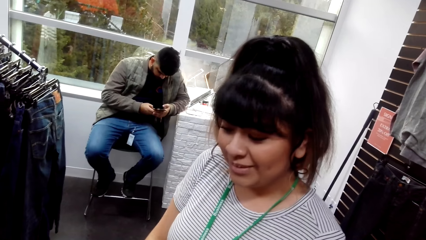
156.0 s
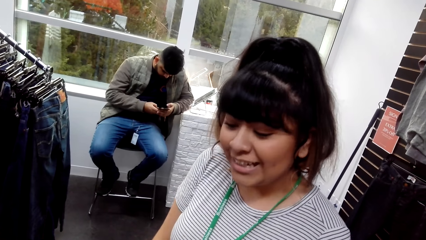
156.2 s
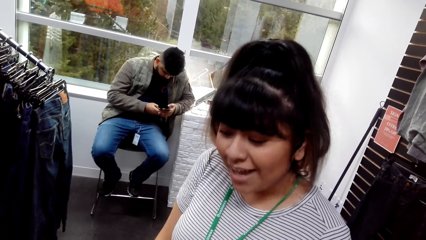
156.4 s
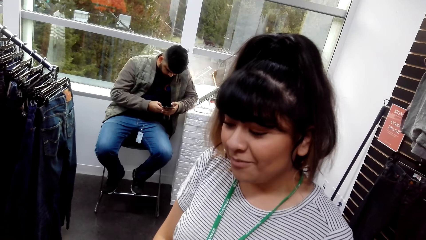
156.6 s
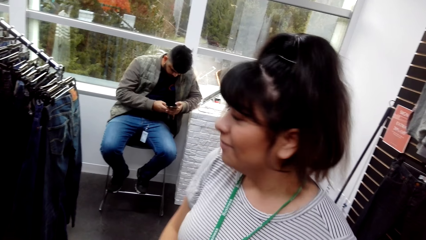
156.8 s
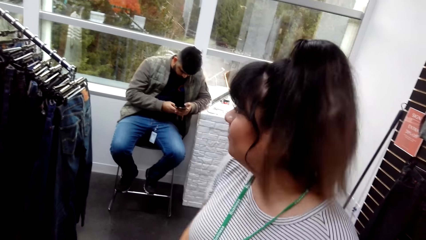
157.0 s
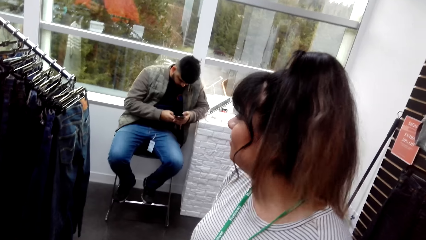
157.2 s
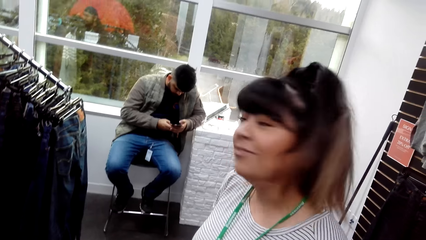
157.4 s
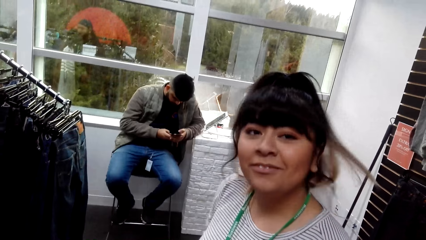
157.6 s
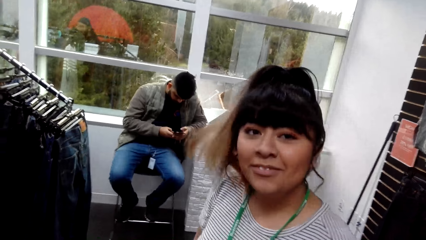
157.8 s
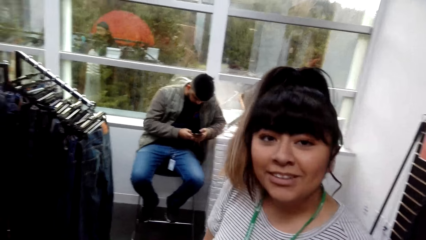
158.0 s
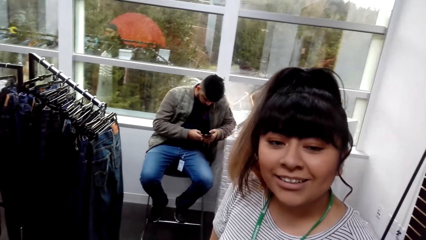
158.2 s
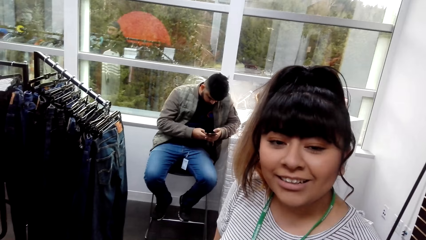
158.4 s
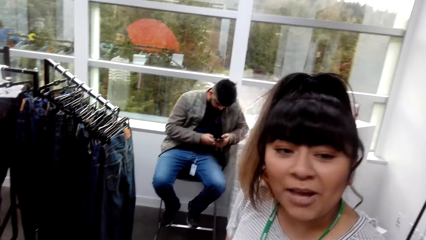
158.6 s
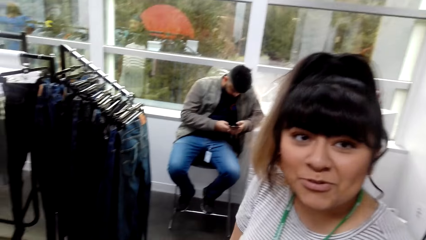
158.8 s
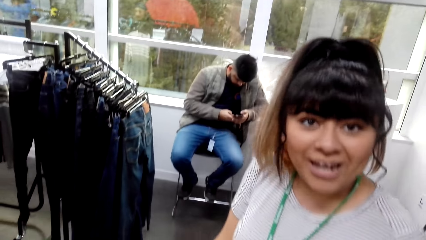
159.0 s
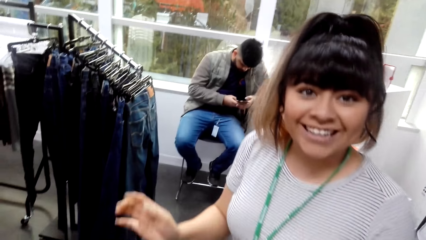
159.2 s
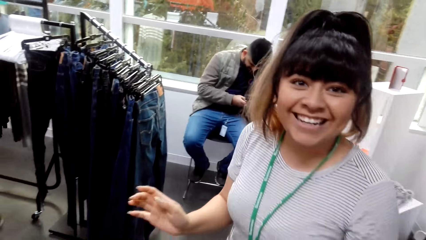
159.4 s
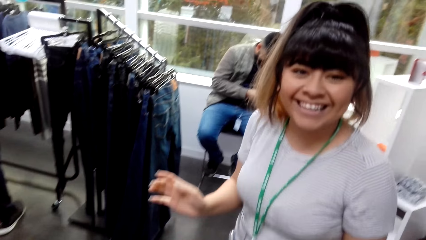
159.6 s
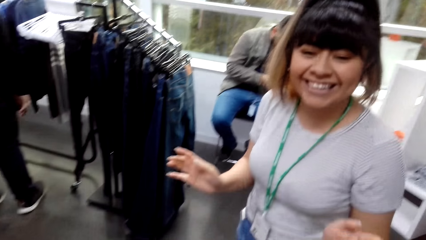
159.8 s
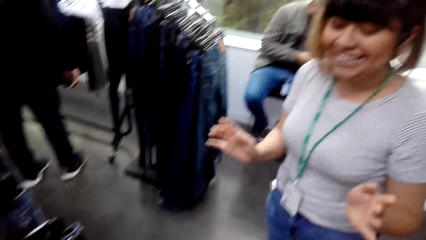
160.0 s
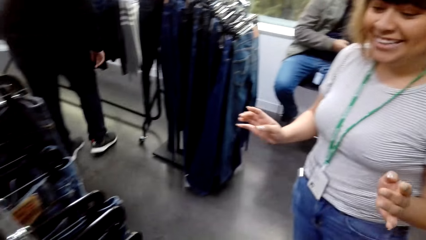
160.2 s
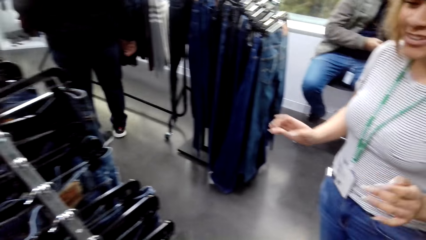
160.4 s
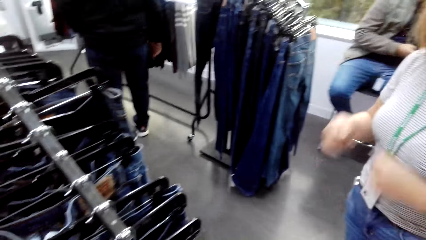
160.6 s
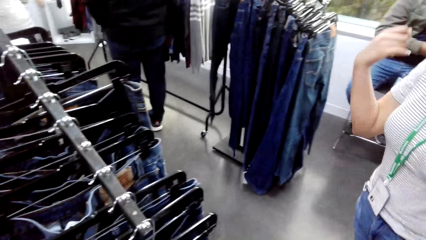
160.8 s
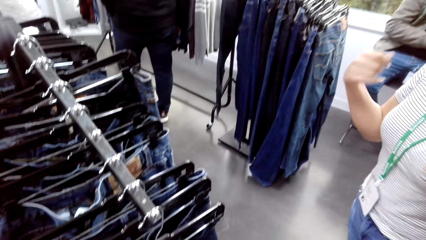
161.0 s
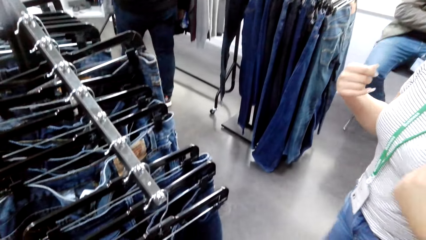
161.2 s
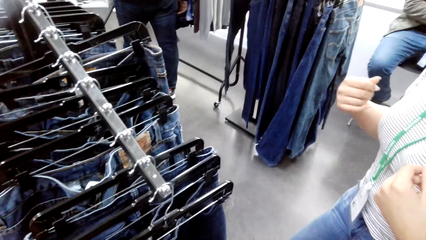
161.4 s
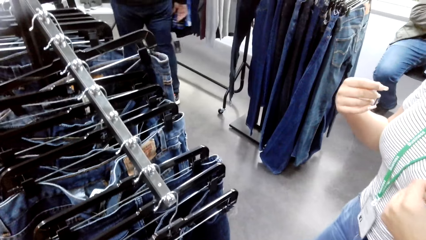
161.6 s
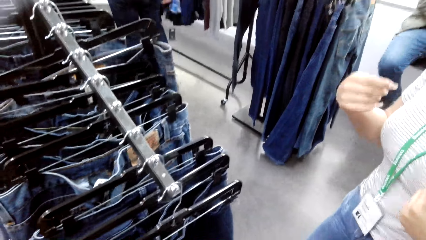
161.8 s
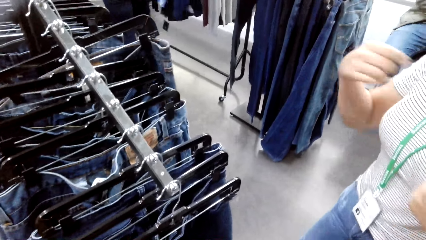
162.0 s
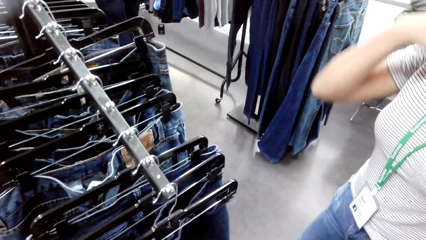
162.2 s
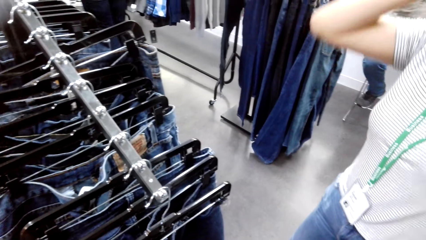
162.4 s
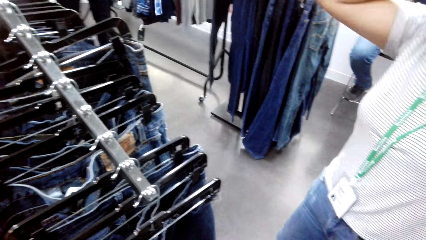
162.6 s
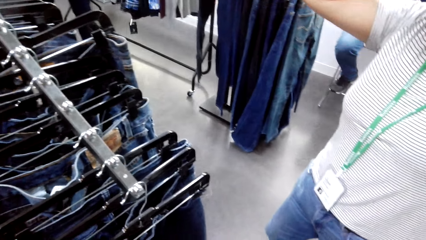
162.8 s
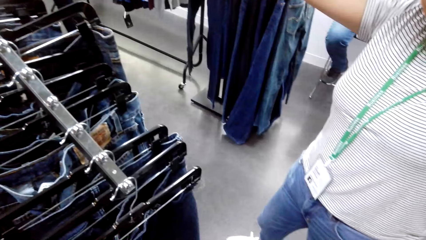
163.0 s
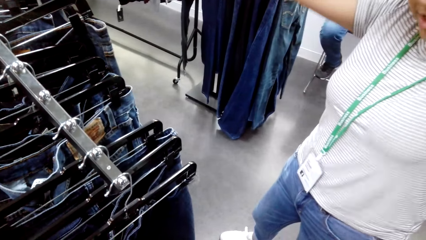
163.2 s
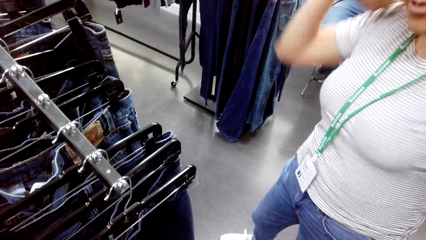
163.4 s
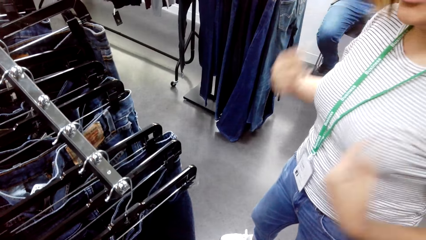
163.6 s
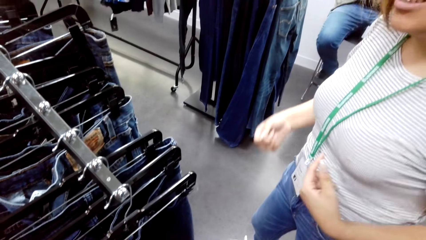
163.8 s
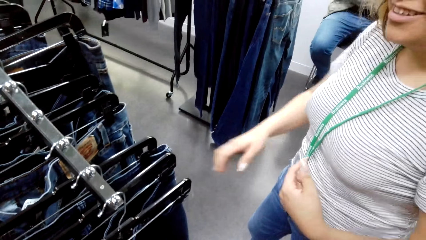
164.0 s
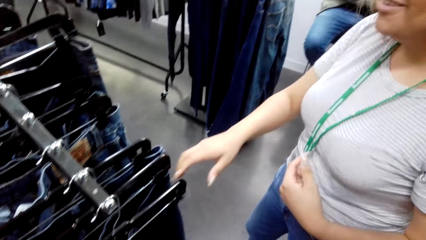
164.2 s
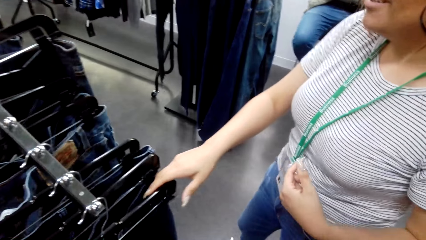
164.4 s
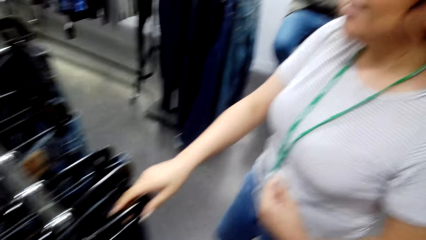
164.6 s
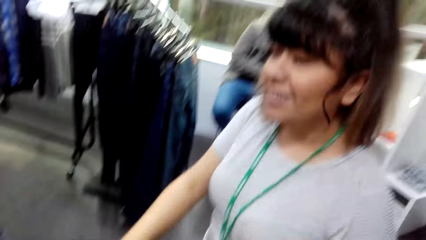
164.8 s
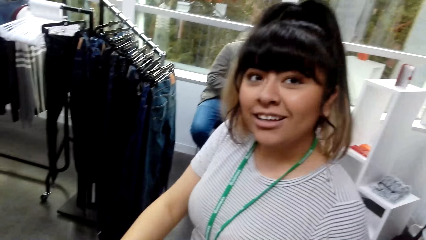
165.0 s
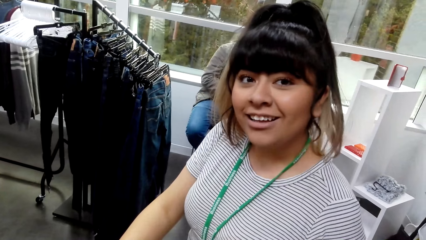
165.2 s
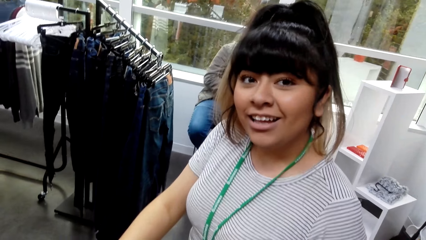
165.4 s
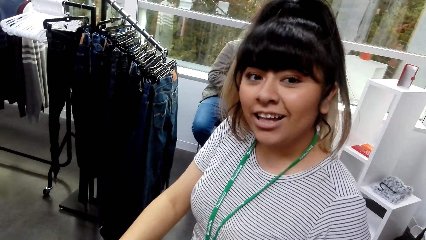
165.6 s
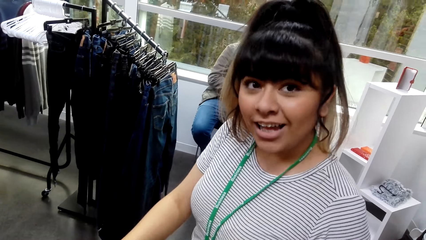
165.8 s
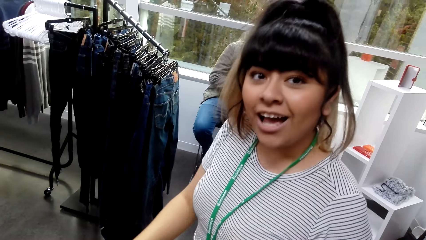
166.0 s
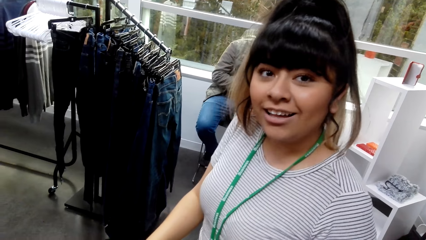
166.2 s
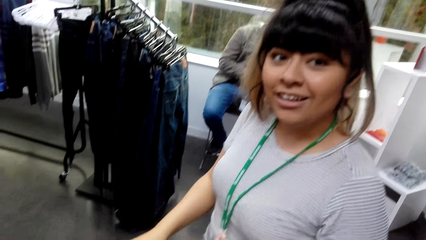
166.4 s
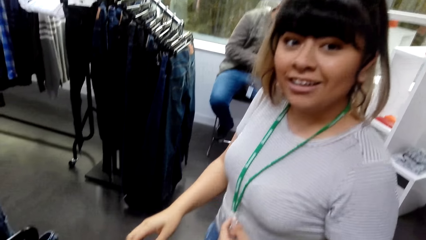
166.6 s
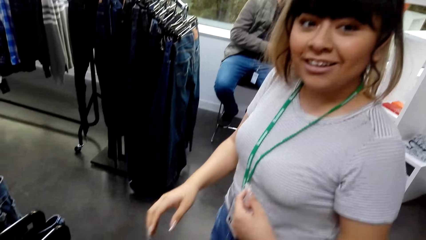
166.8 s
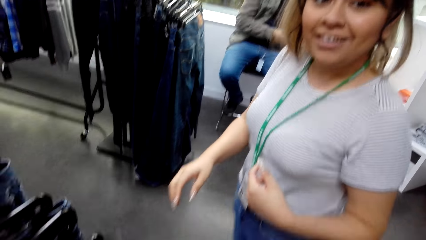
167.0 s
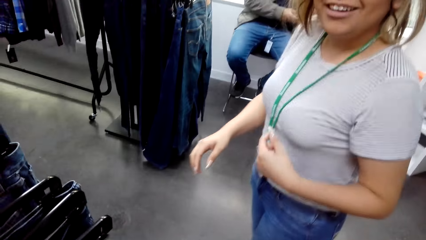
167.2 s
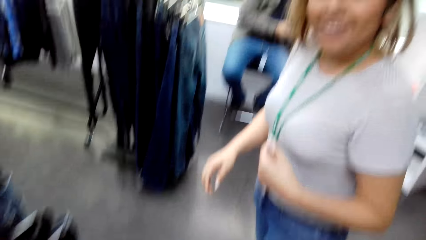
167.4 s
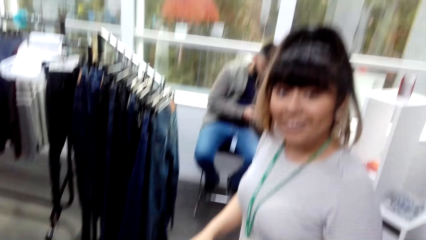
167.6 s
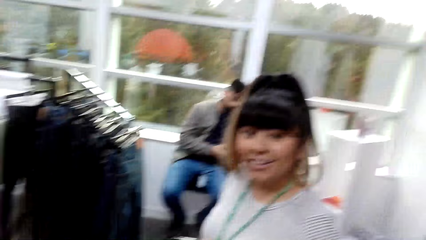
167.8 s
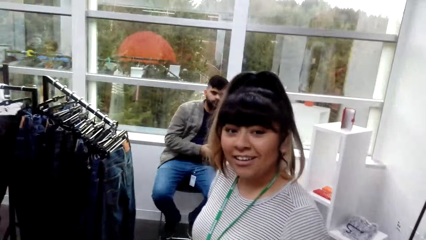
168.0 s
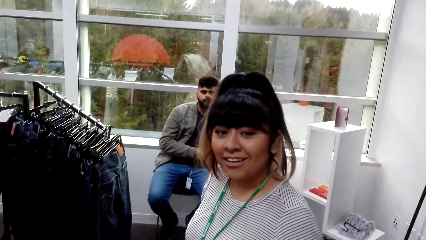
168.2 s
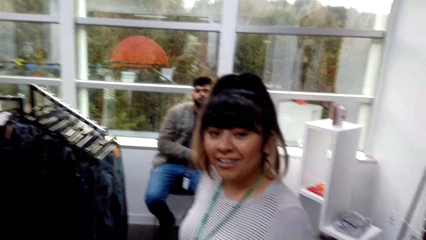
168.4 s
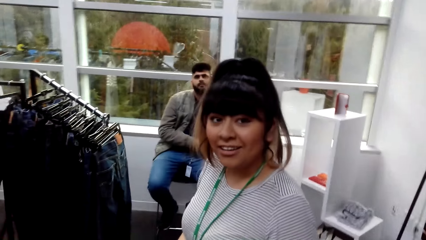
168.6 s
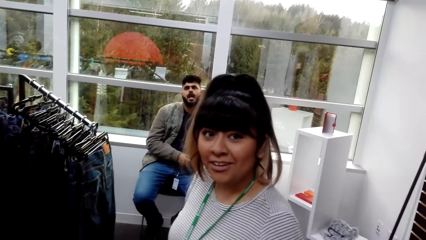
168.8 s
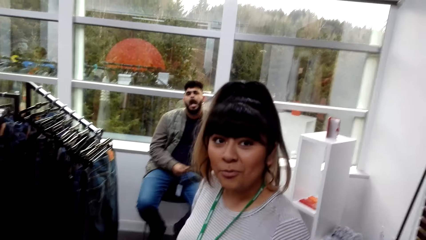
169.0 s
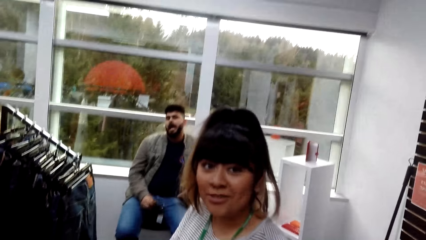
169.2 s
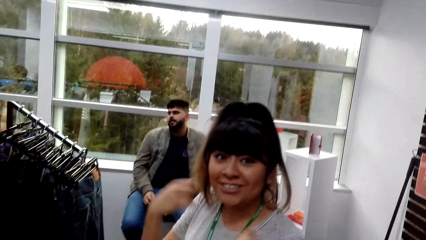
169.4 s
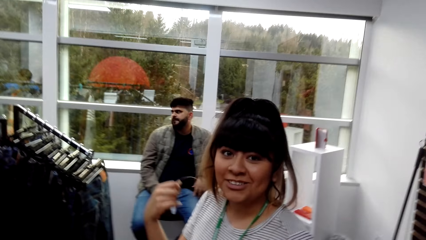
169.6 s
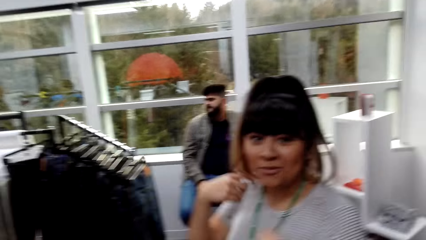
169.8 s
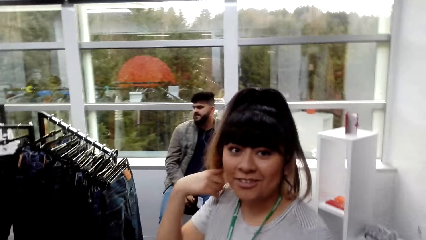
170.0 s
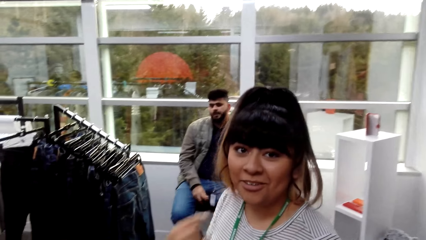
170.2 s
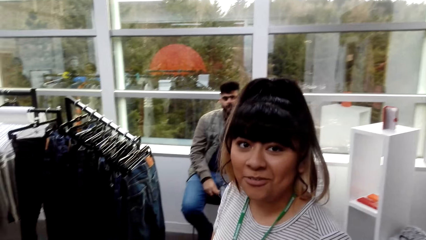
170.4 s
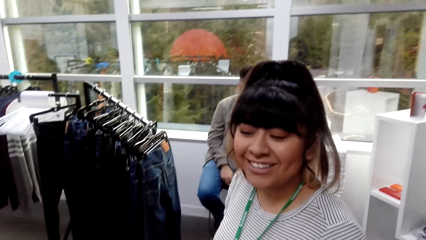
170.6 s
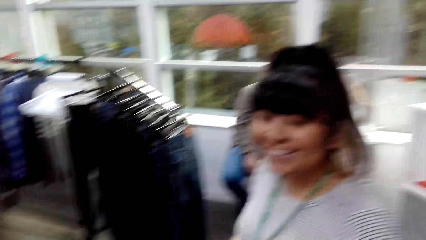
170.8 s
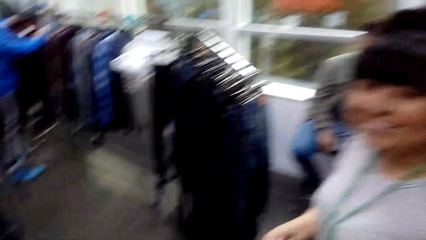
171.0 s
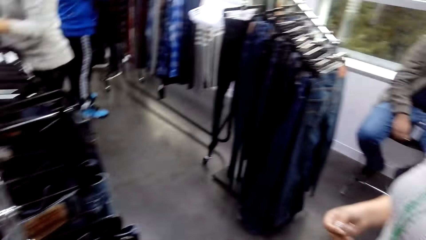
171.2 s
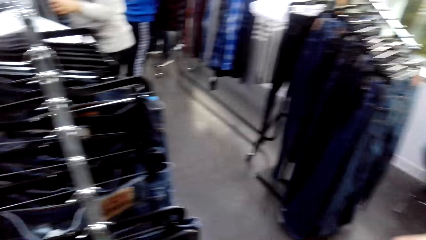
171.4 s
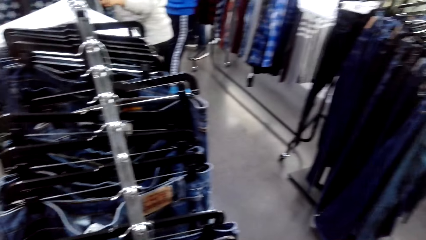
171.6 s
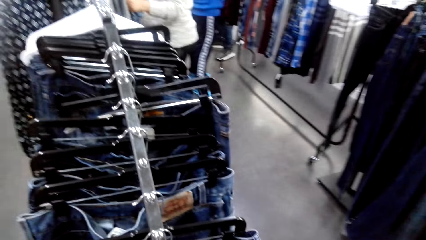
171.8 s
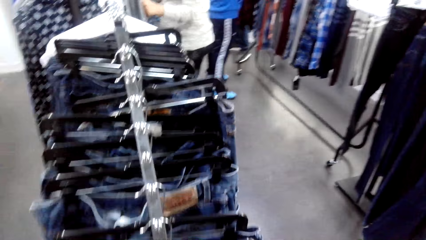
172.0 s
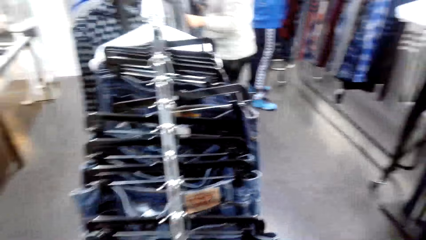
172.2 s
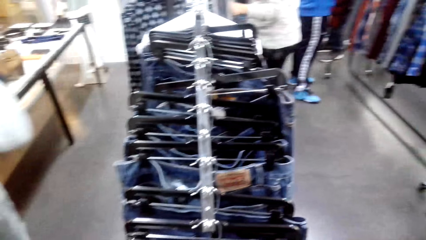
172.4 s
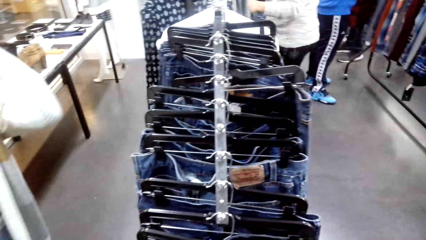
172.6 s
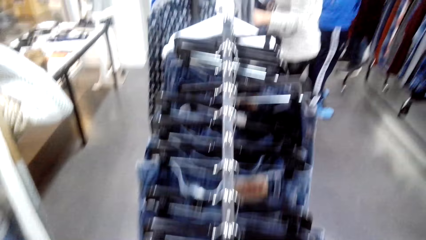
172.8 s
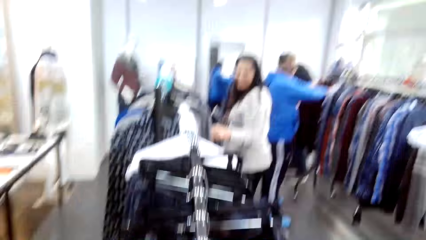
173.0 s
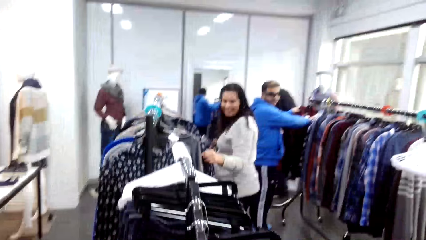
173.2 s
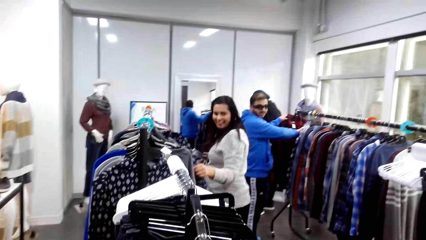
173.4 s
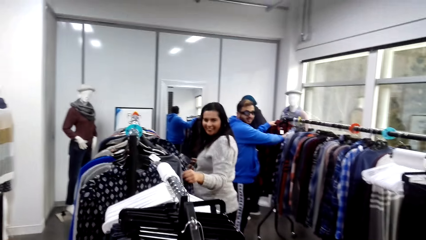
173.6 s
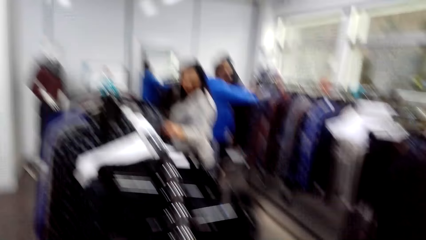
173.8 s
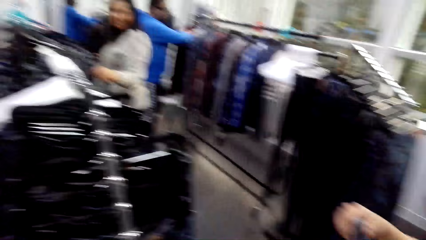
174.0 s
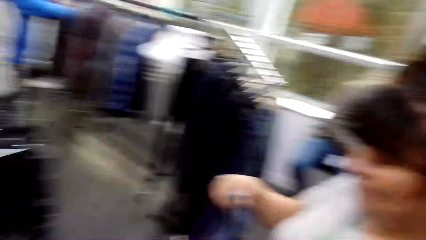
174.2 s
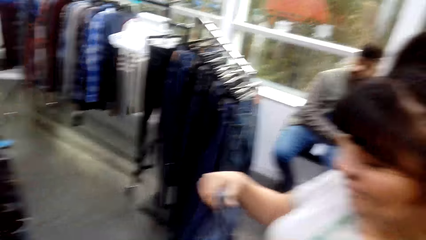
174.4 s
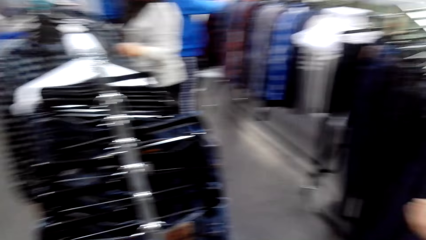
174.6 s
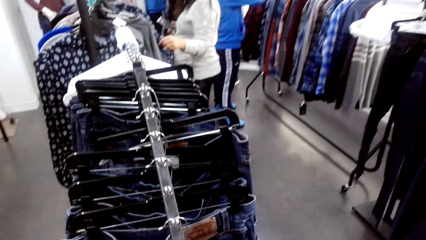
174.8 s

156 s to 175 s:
A woman gestures with hands. The woman holds a hanger. The woman adjusts hair. The camera wearer looks around in the clothes shop.
